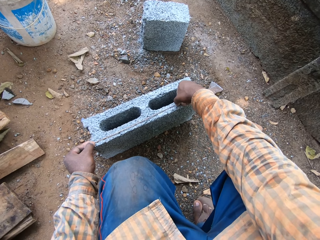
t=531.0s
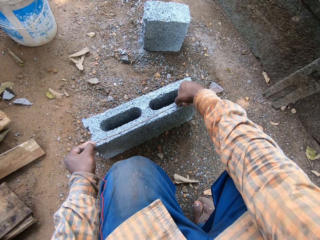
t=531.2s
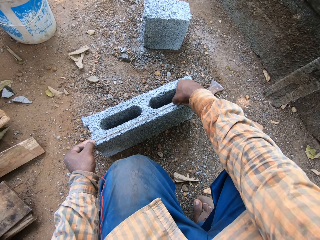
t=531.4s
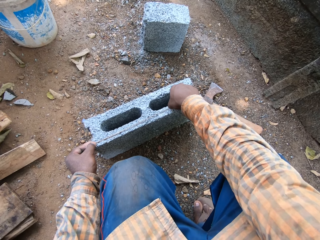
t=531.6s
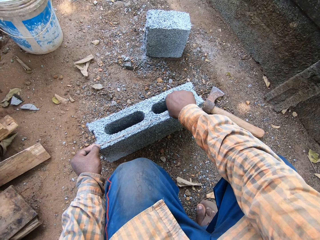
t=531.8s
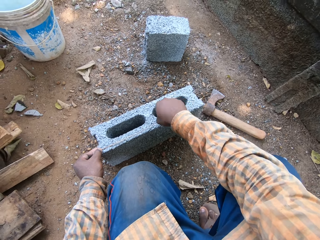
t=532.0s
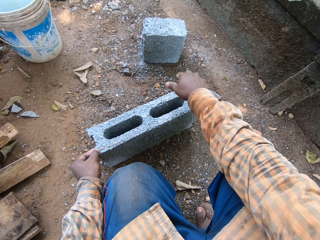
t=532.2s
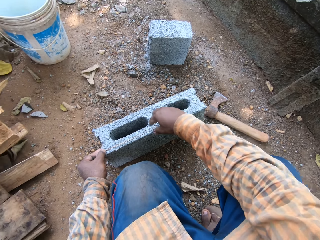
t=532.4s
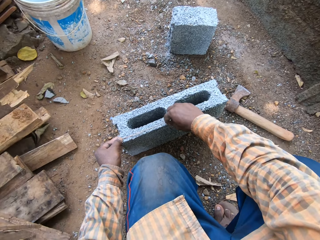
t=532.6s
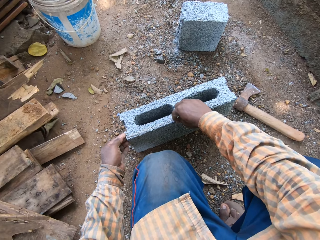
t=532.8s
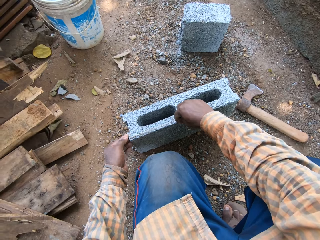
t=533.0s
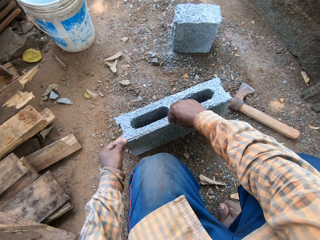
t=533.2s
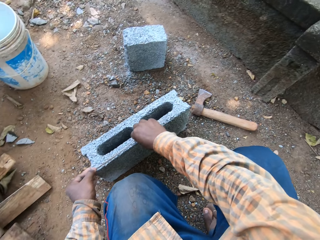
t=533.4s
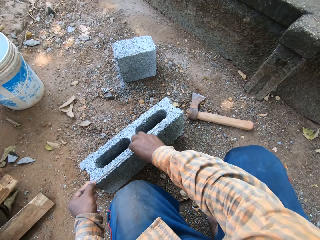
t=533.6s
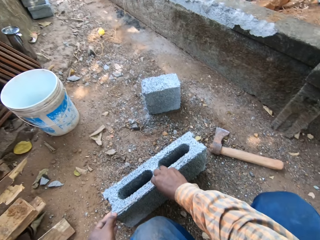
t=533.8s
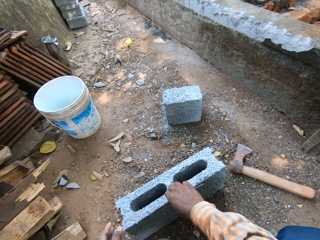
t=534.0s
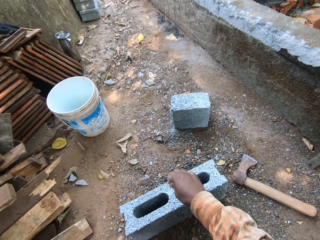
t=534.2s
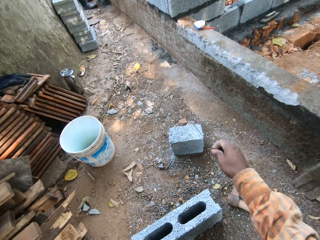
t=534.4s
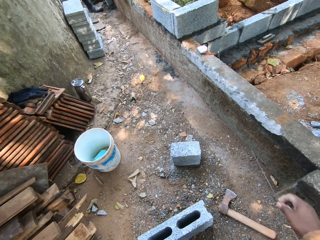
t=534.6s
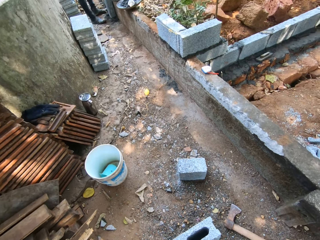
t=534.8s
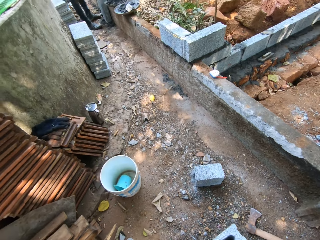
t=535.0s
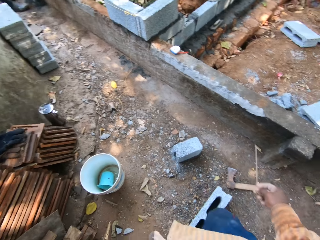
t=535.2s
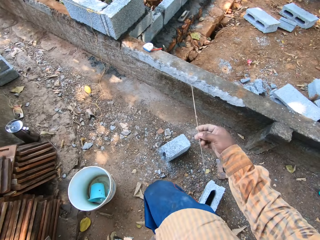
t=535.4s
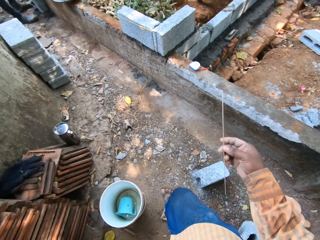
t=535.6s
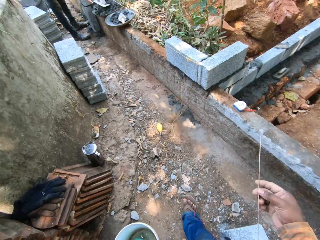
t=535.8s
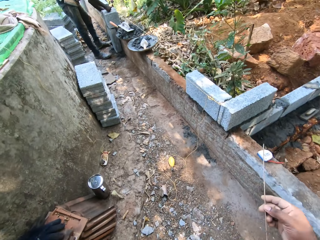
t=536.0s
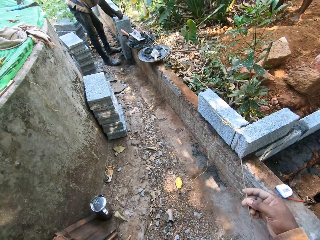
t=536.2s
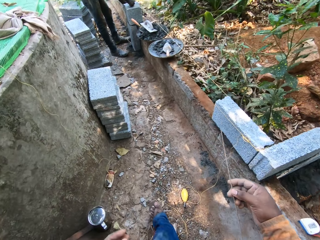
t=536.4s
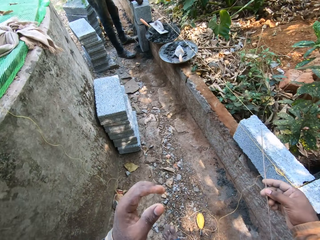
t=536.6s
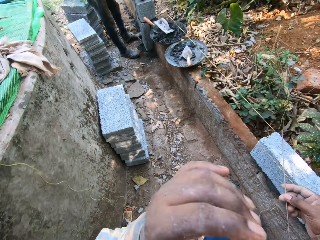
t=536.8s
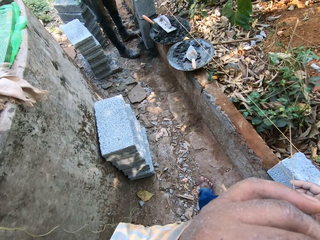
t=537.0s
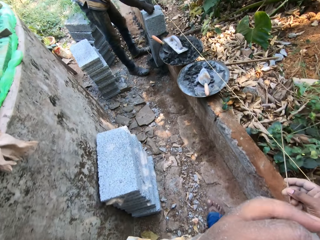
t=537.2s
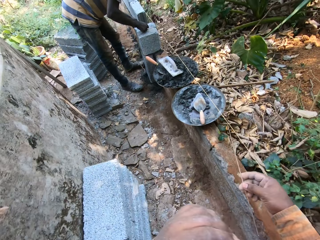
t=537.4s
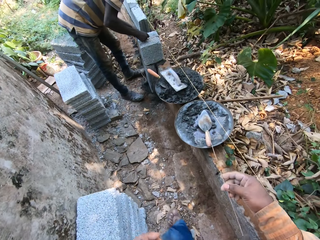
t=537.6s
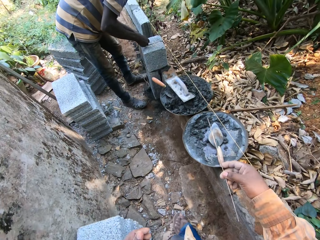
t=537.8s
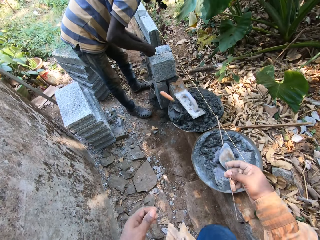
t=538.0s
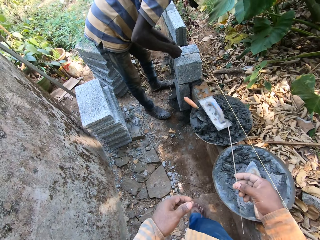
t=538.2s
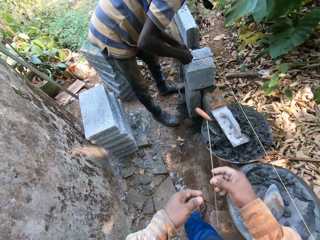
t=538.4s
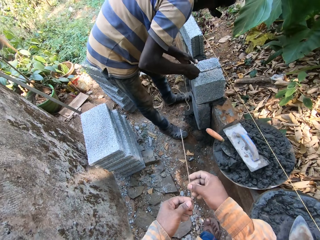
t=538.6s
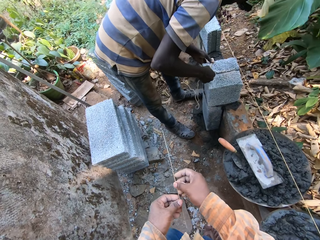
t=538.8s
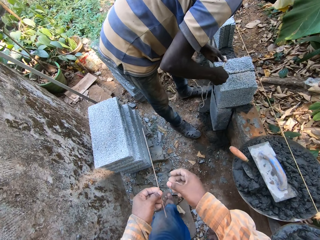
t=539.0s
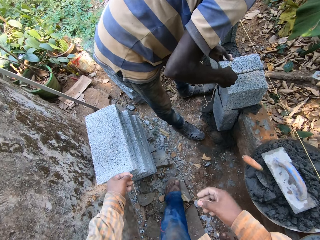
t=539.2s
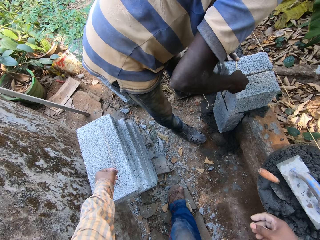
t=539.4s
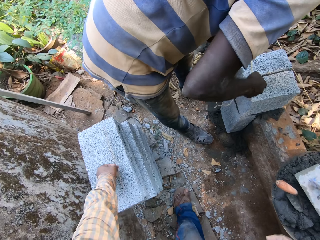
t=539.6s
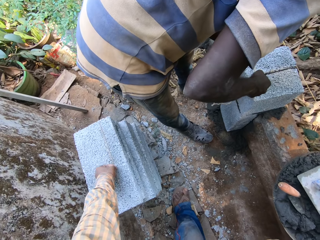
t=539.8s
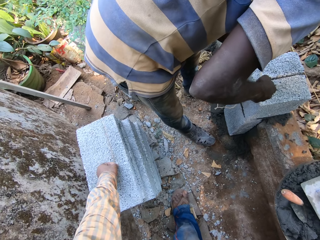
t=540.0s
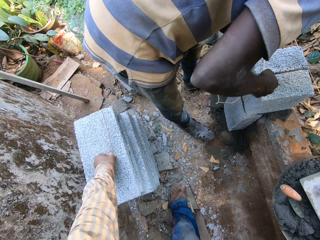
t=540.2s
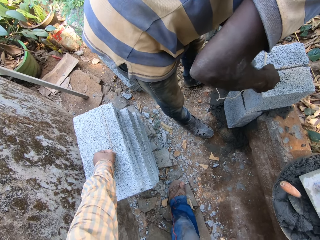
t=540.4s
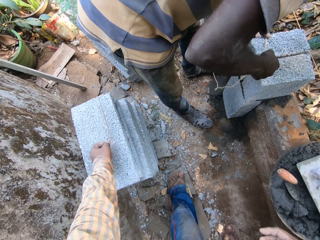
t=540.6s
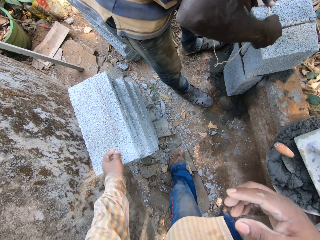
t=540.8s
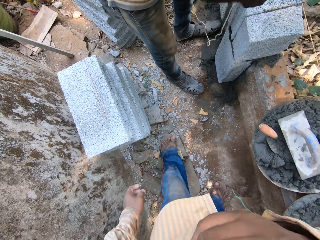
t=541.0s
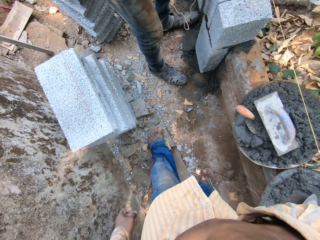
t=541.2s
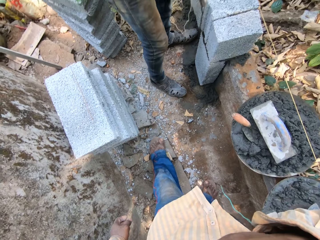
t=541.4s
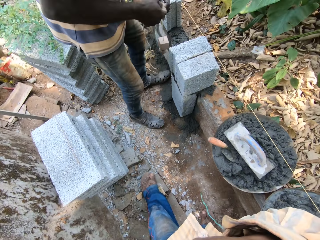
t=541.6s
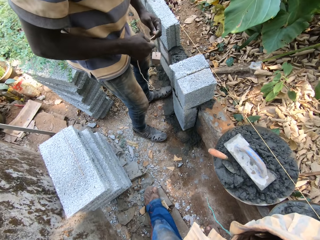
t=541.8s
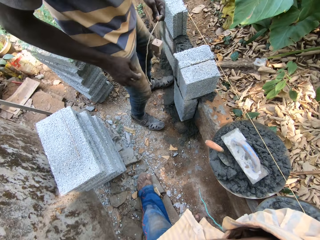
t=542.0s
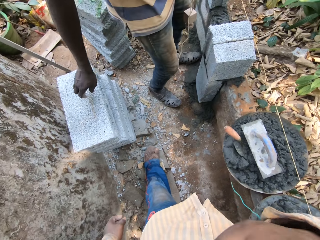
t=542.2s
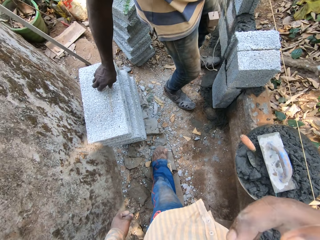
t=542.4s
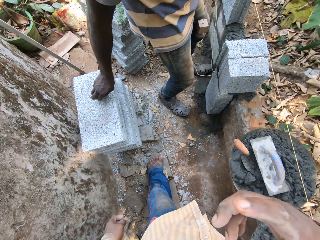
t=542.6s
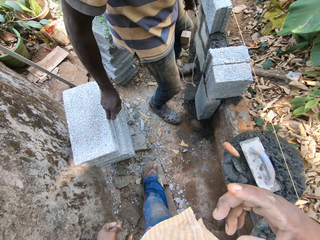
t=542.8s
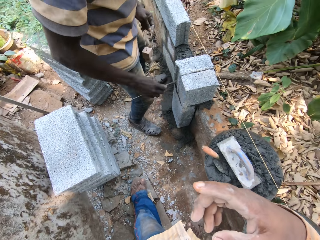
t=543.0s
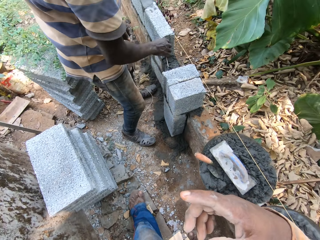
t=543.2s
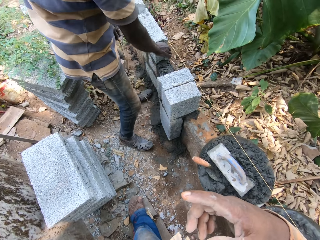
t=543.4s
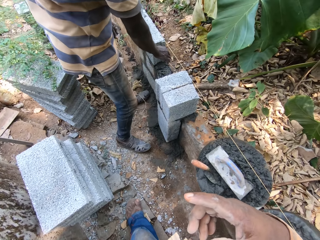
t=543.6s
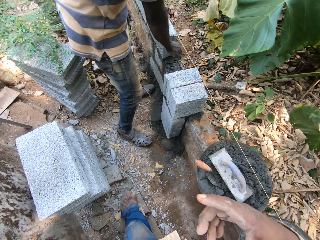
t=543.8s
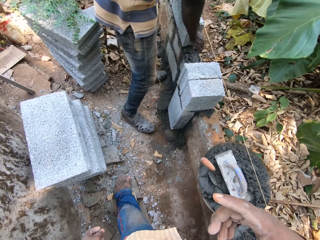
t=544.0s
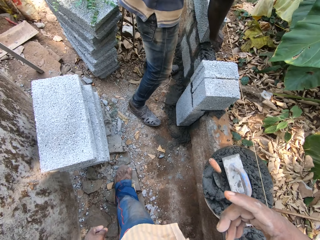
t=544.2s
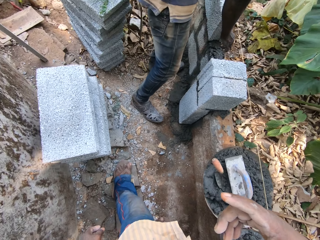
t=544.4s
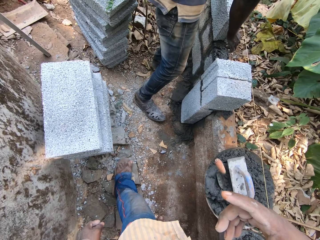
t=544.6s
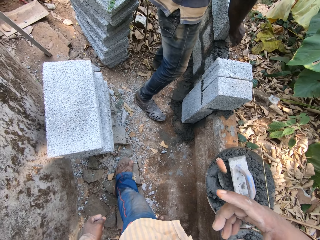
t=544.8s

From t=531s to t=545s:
The camera wearer breaks the stick on the brick with his right hand. He throws the broken stick on the ground with his right hand. He walks towards a man. He converses with another man. He cleans his nose with his left hand. He passes the stick from his right hand to his left hand. He drops the stick on bricks on the ground with his left hand. He scratches his face with his right hand. The first man picks the stick from the bricks on the ground with his right hand. The camera wearer puts the stick on a brick. The first man measures the fence with the stick in his right hand.

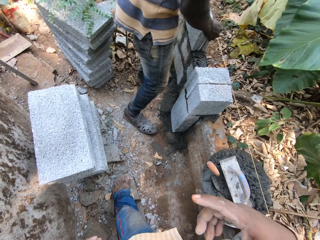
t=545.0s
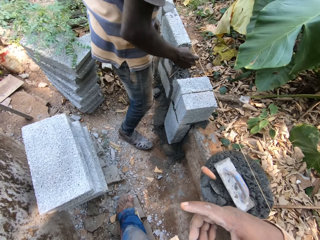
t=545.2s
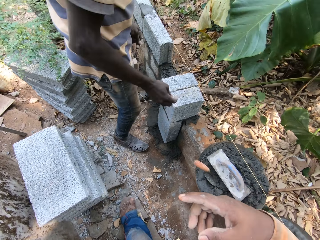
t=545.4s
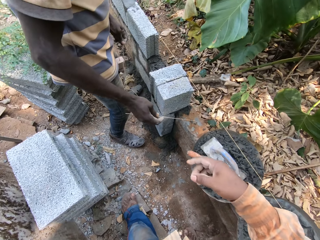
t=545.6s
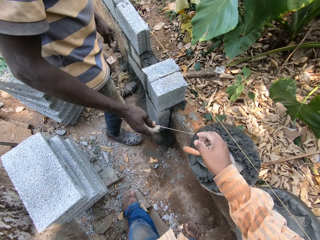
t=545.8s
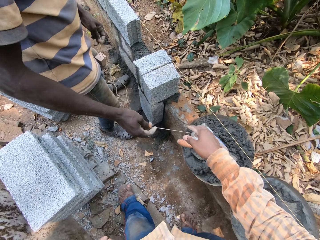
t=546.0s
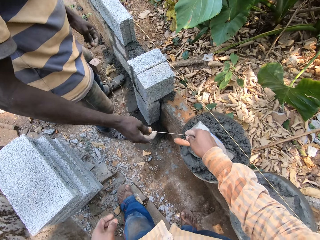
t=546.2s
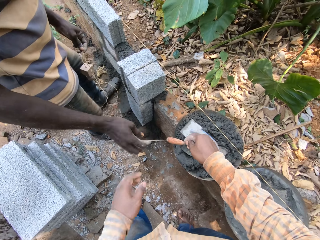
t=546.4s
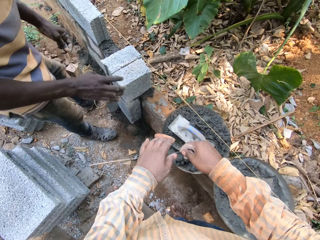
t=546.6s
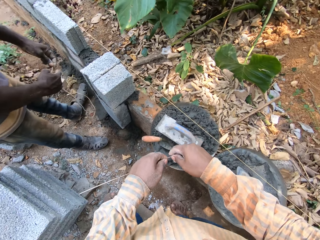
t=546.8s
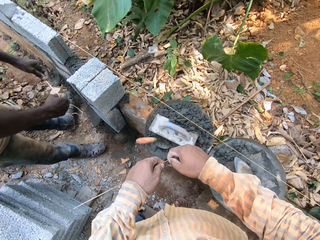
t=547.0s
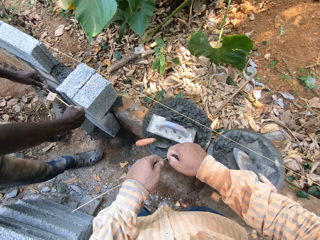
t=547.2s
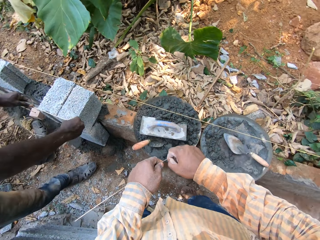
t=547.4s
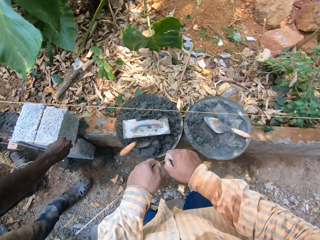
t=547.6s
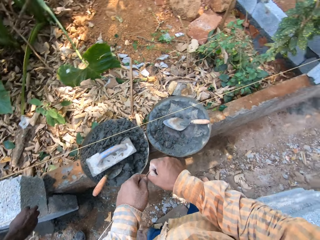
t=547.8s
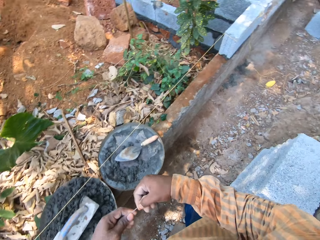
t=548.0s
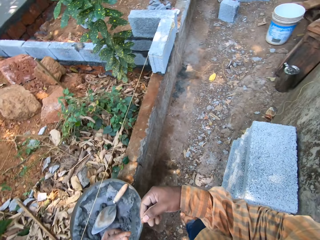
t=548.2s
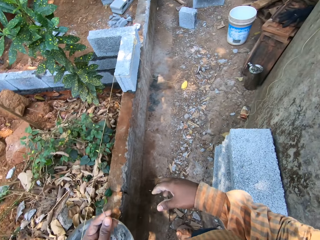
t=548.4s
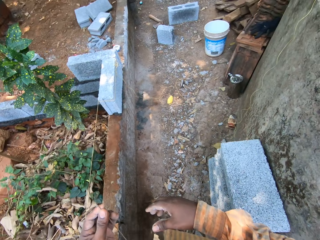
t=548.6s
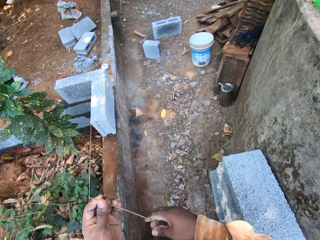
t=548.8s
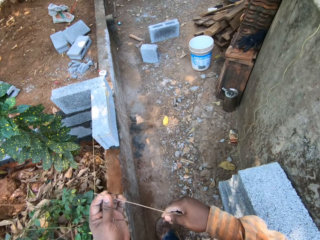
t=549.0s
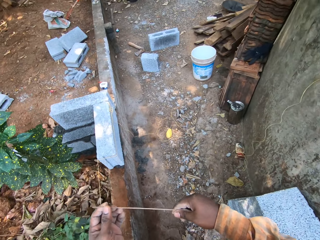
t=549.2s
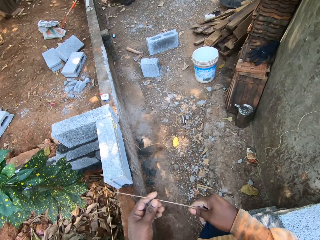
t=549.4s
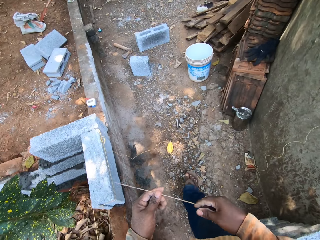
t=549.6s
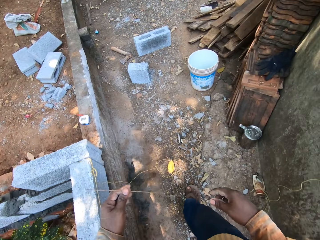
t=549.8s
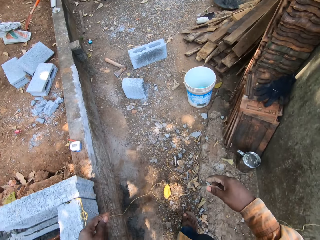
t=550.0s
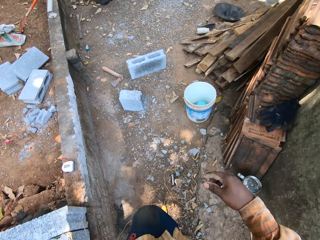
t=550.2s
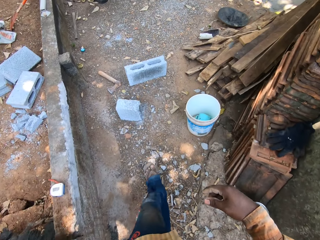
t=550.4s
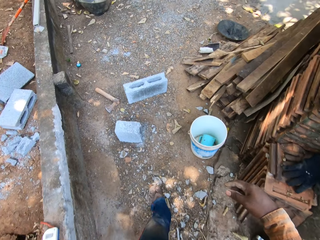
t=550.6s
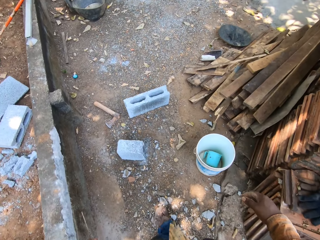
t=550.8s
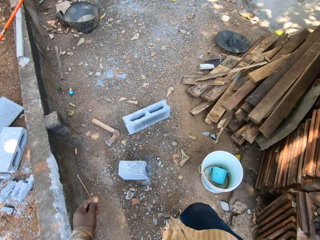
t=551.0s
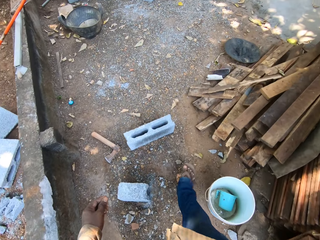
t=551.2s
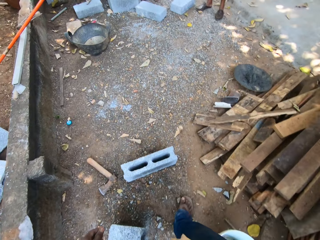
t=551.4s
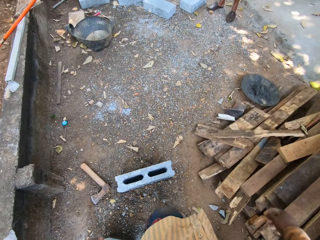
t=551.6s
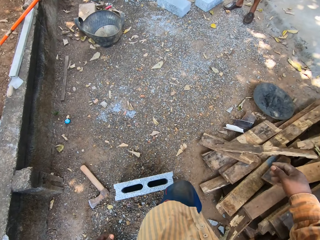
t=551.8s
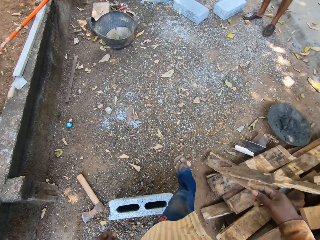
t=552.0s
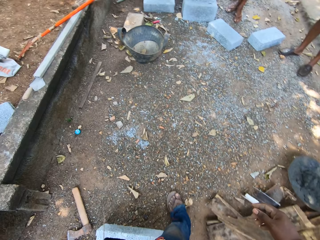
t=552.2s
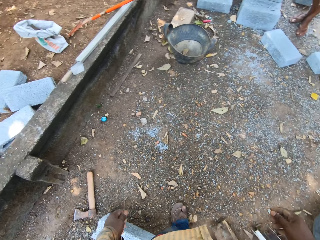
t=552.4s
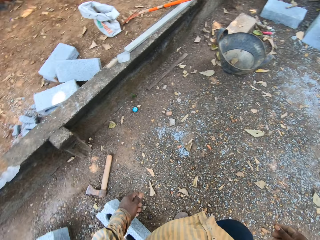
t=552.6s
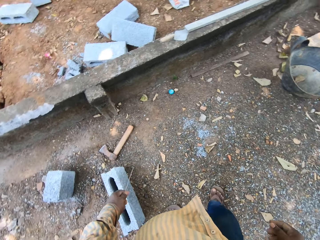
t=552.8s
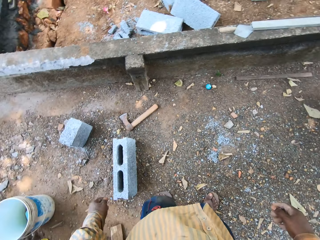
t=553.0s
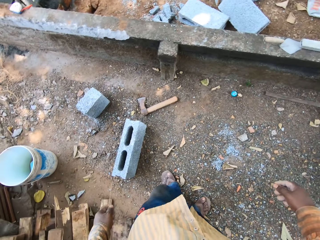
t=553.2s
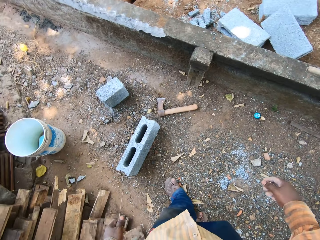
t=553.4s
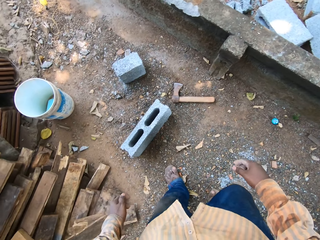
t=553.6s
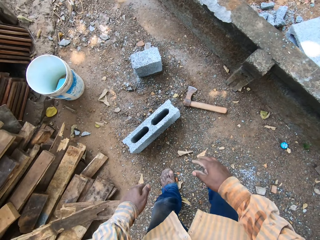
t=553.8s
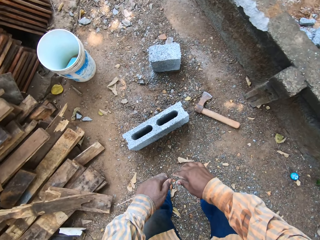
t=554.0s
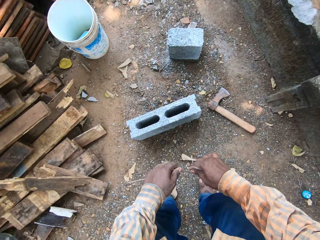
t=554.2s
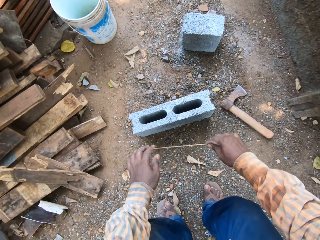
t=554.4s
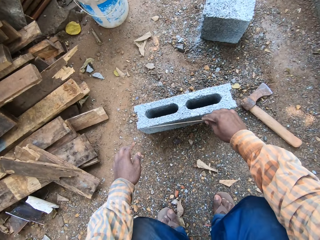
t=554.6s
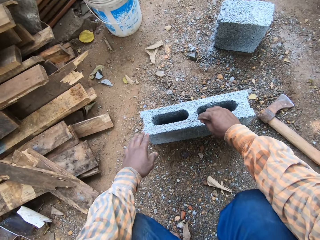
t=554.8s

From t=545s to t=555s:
The camera wearer collects the stick in the man's hand with his right hand. He breaks the stick in his hands. He cuts the edge of the stick. He holds the stick with his left hand. He passes the stick from his left hand to his right hand.
